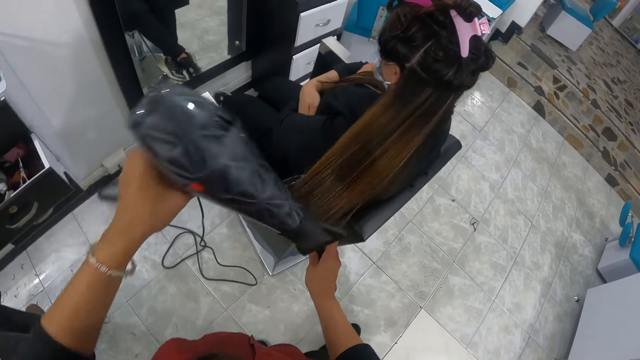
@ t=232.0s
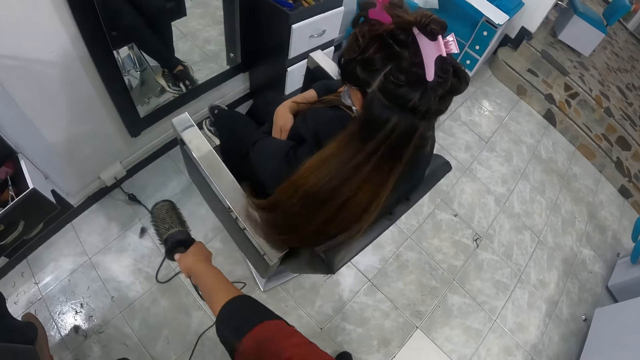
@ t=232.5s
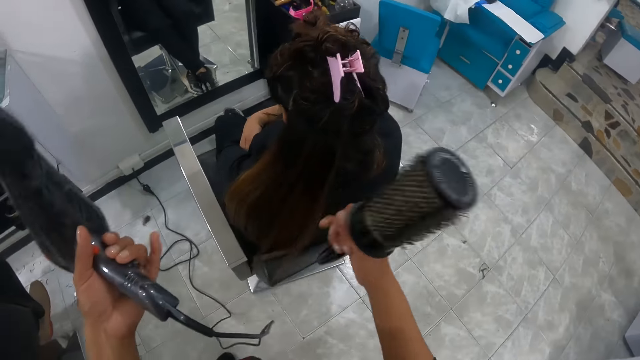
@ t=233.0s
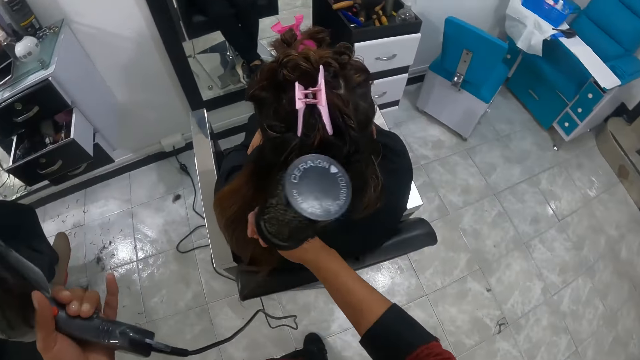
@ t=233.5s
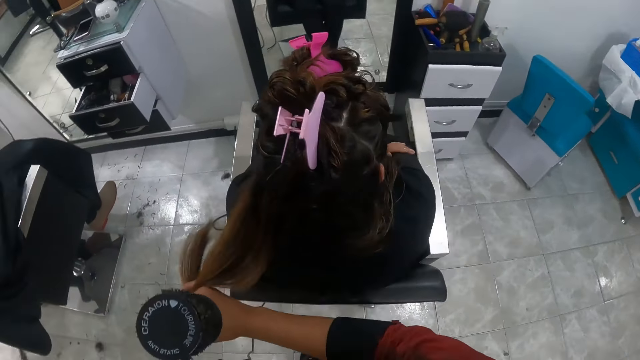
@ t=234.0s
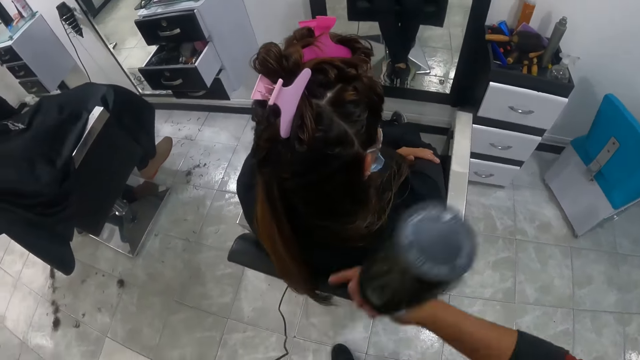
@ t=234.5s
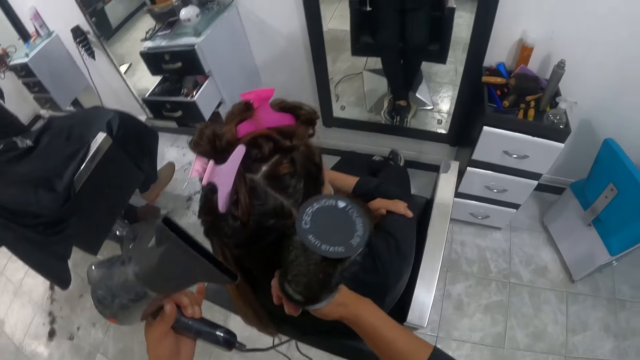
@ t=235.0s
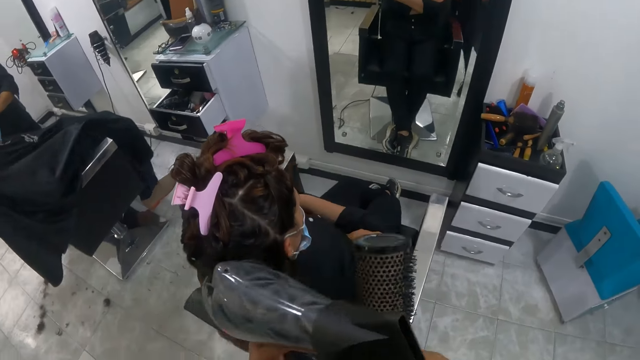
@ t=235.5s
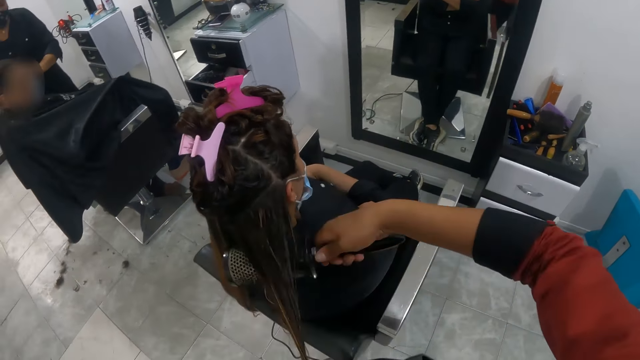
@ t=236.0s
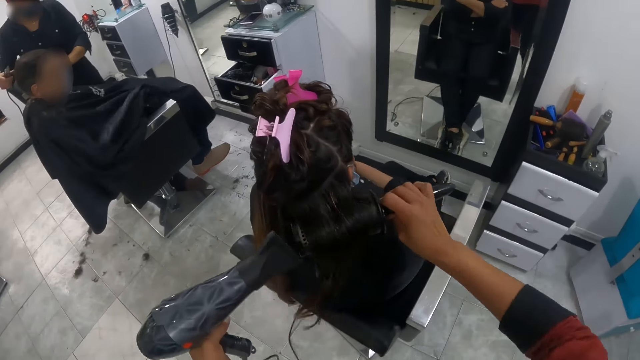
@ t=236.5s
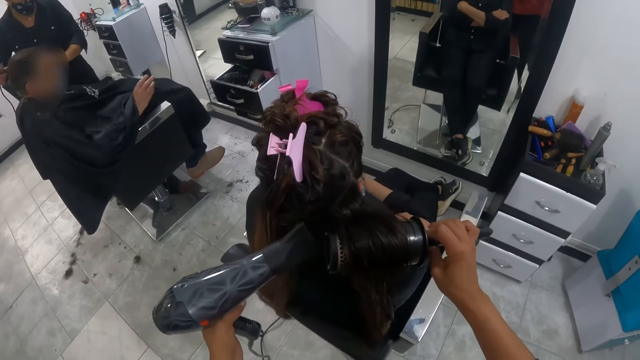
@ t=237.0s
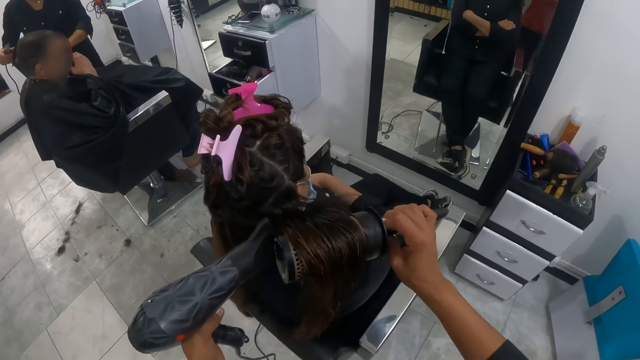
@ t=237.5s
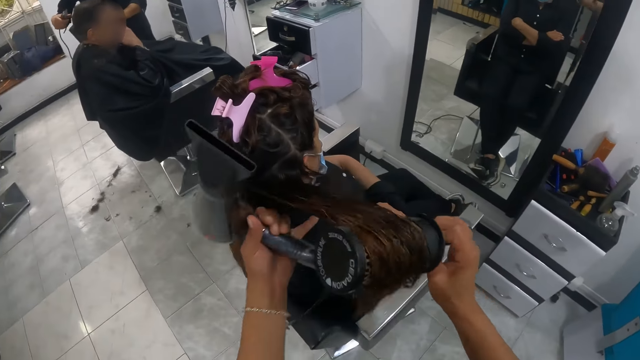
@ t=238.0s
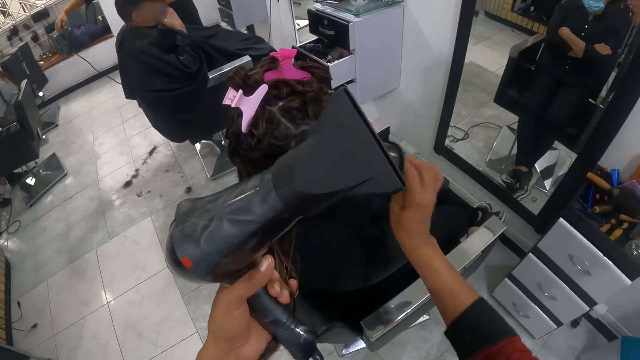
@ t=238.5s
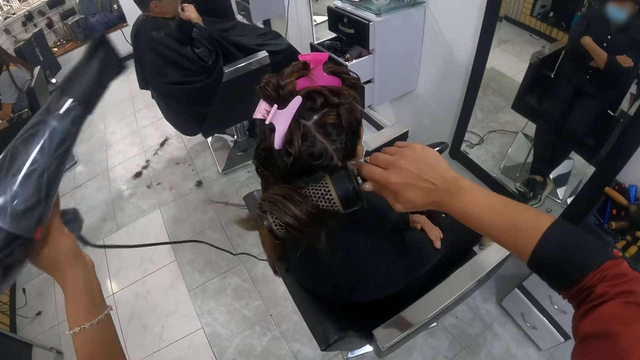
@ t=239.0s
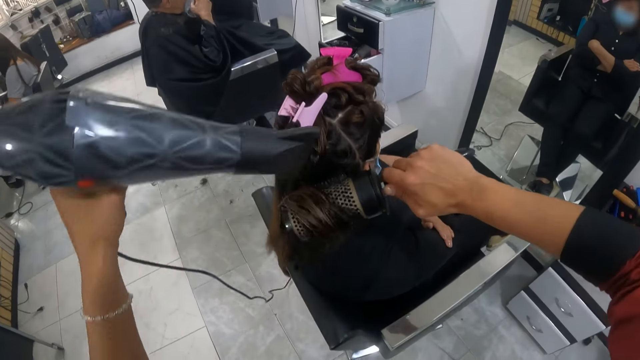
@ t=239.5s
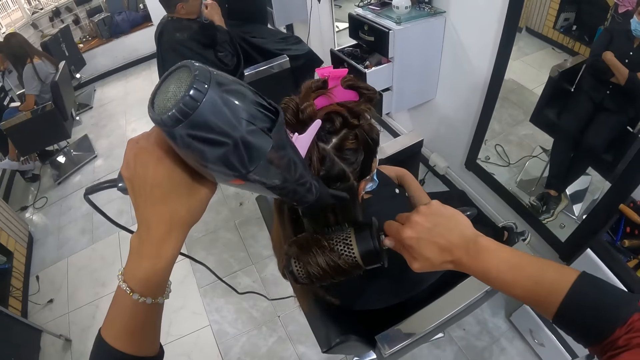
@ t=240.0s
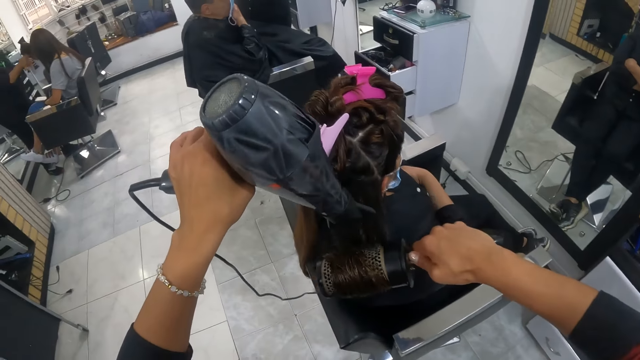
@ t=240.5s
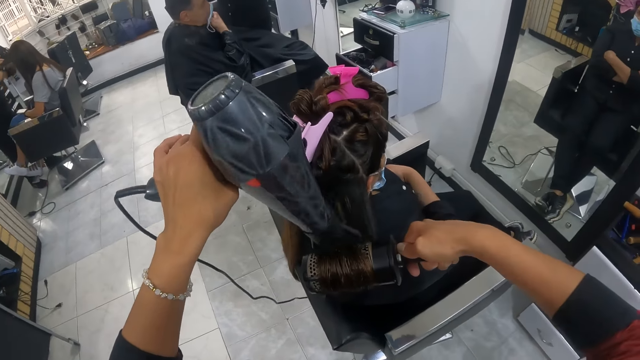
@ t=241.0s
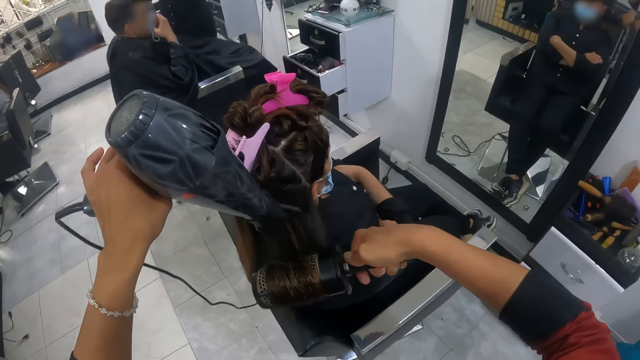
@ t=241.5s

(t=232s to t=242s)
The camera wearer touches the woman's hair. They blow dry the woman's hair.

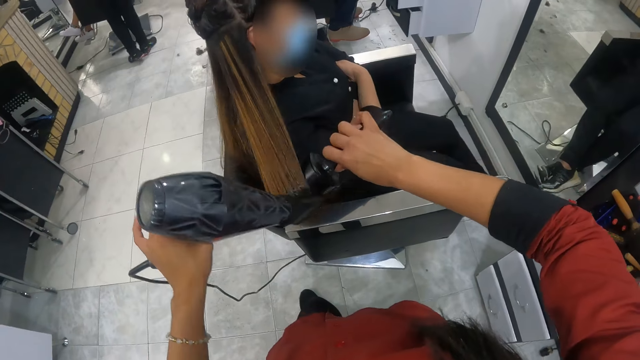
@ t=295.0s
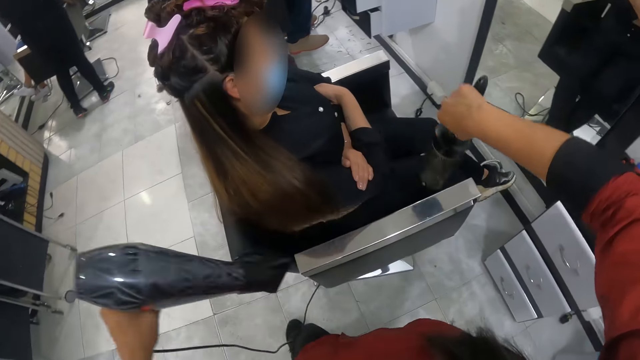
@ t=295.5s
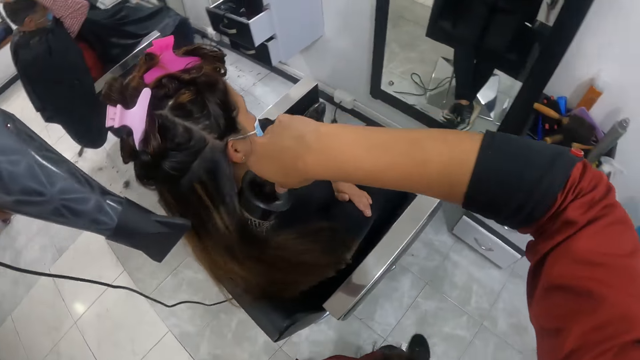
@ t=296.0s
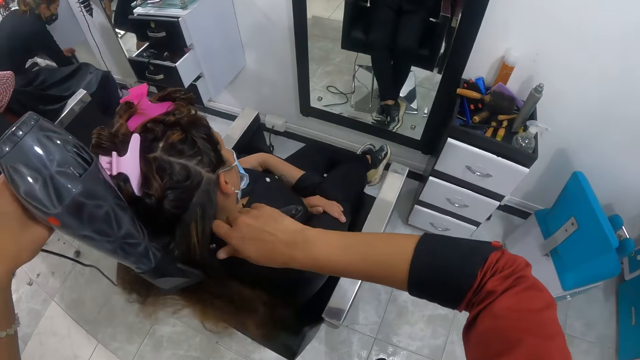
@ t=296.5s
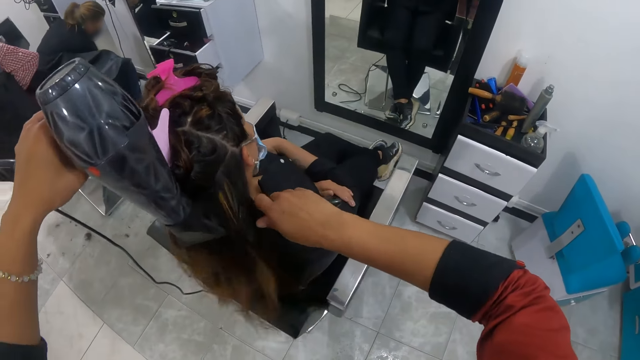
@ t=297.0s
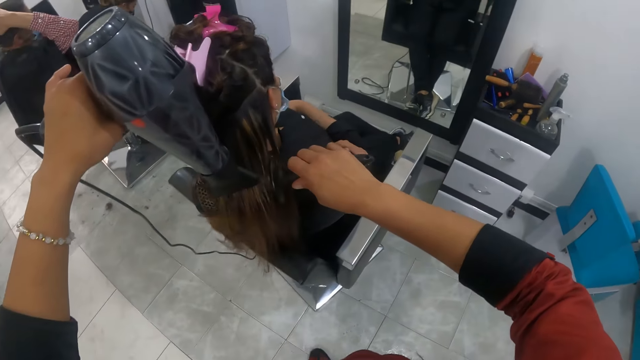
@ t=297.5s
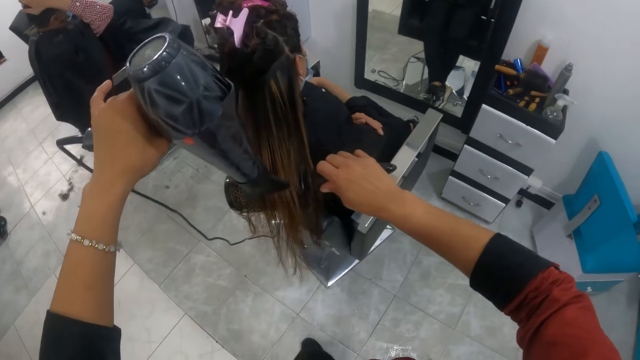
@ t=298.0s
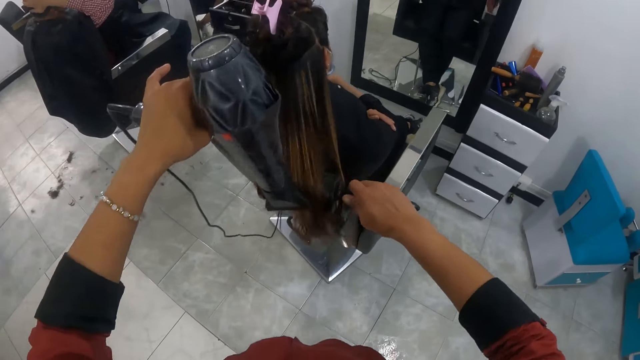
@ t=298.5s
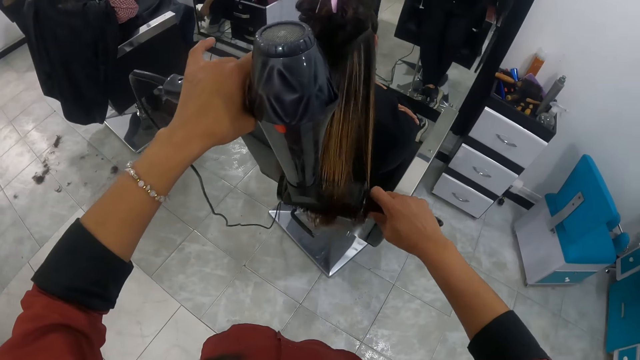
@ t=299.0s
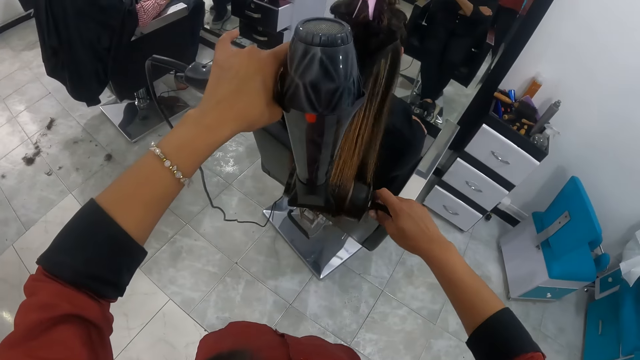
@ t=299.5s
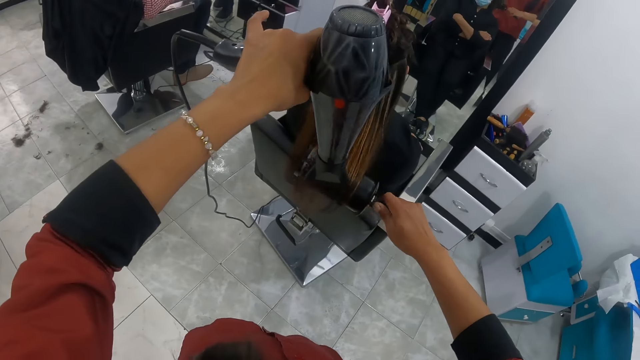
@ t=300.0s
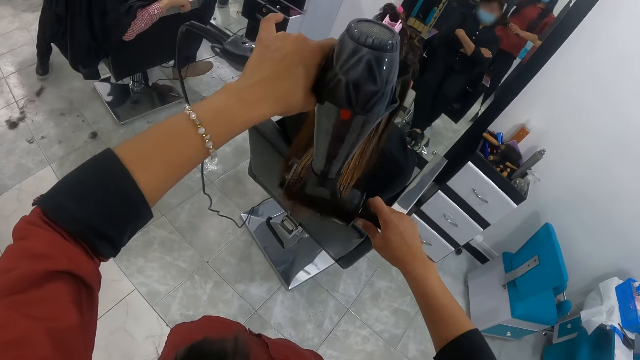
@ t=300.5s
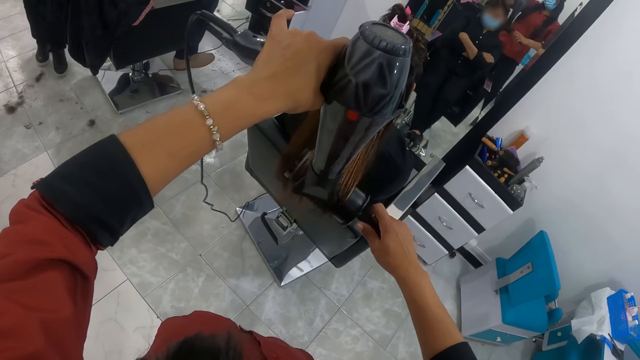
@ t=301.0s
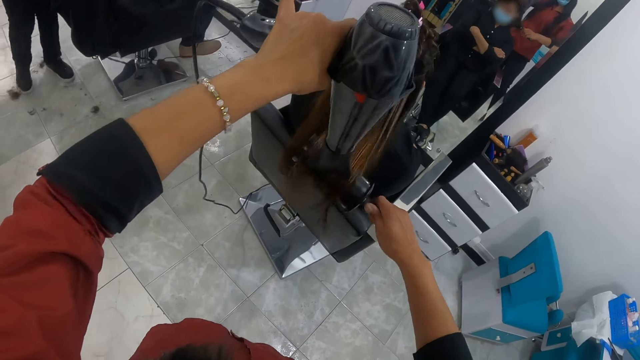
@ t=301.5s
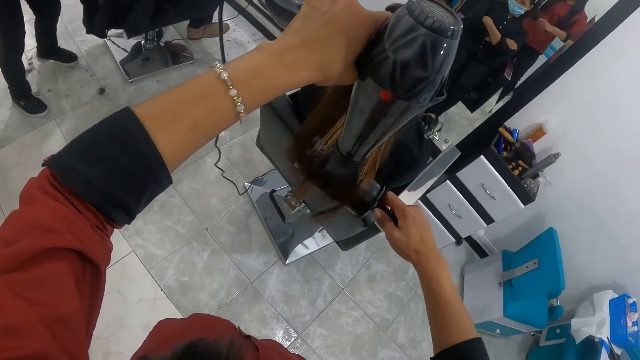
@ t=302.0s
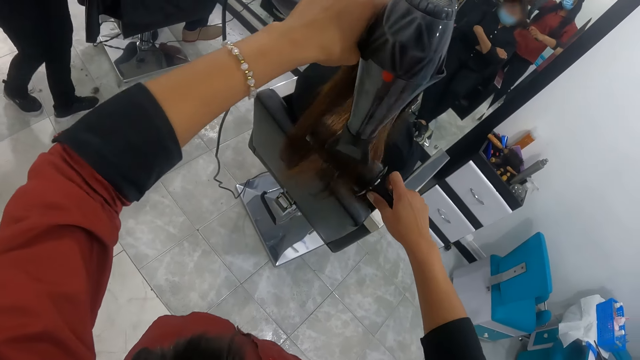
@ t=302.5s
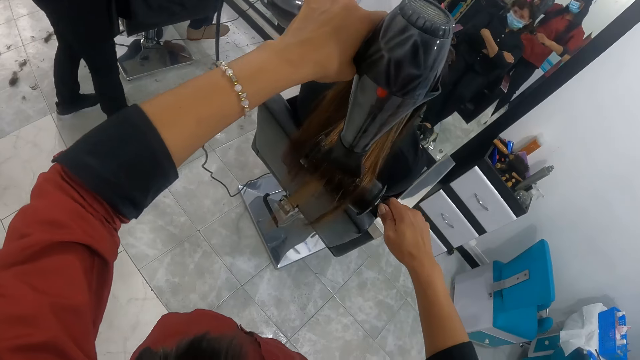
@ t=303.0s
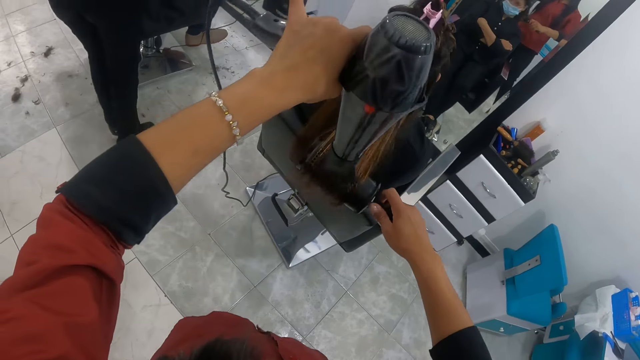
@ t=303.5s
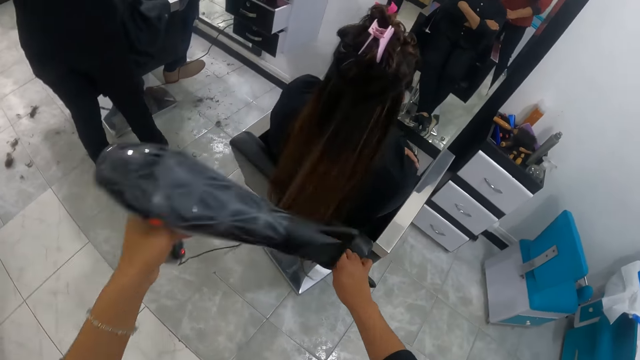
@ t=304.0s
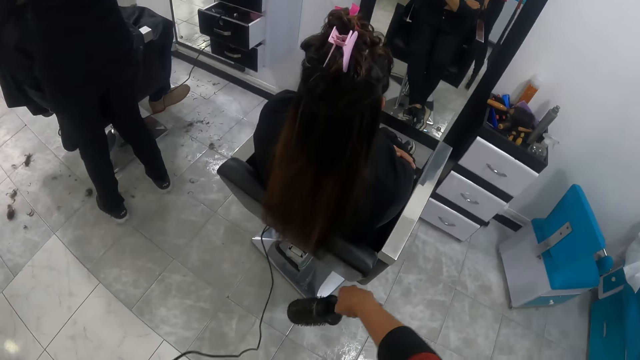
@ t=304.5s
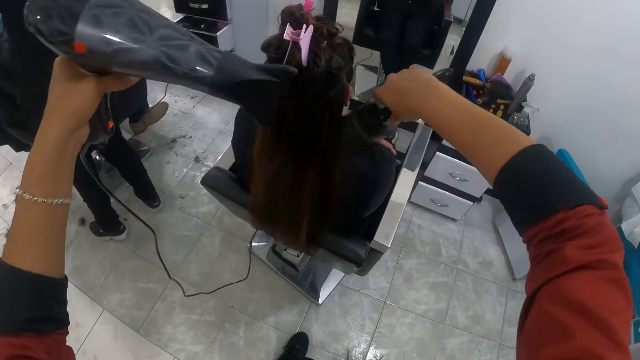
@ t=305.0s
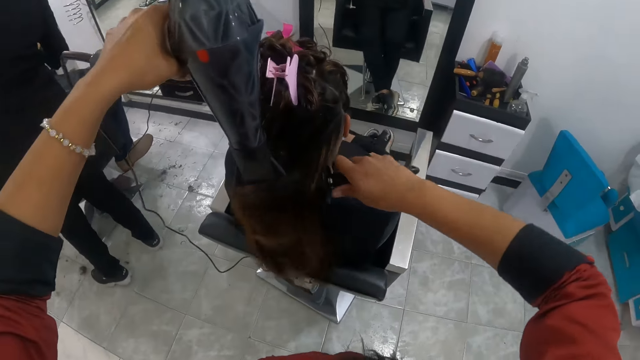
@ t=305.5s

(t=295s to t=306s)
A woman adjusts the socket of the clipper with her hands. A man adjusts his hair with his right hand. The woman barbs hair for the man with the clipper in her hands.
